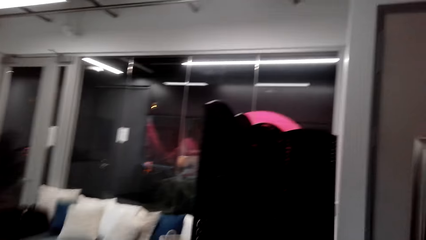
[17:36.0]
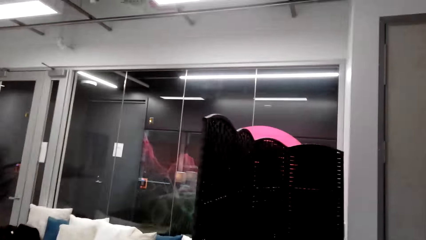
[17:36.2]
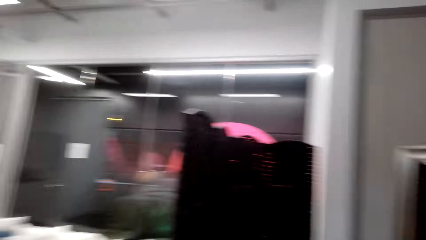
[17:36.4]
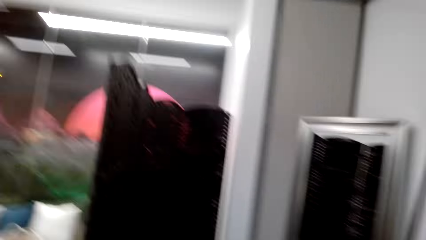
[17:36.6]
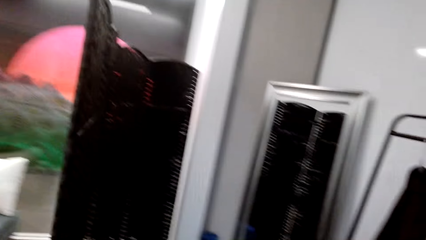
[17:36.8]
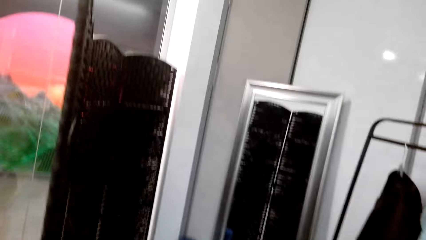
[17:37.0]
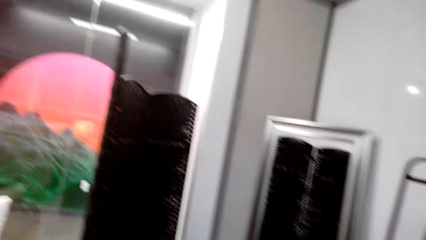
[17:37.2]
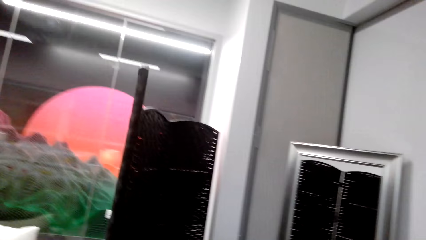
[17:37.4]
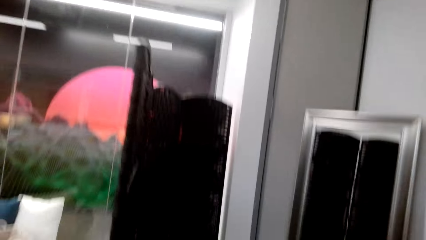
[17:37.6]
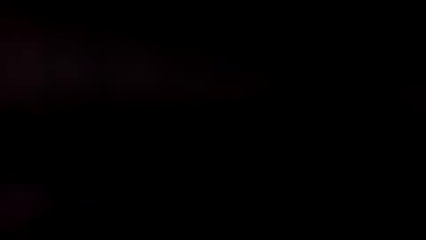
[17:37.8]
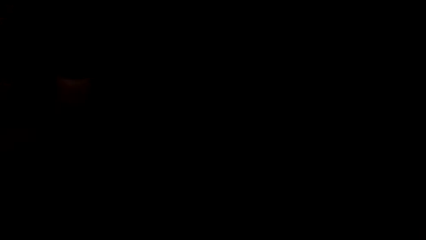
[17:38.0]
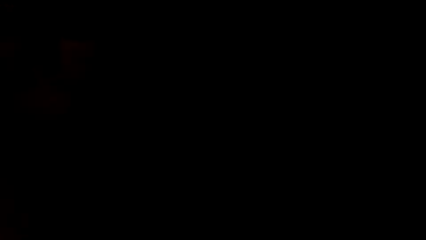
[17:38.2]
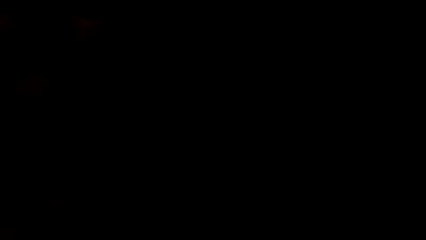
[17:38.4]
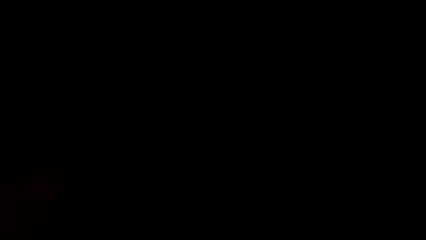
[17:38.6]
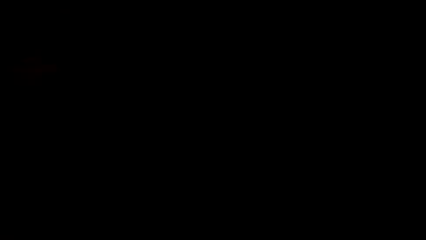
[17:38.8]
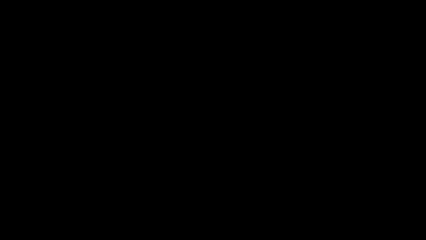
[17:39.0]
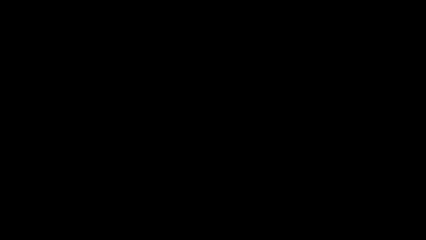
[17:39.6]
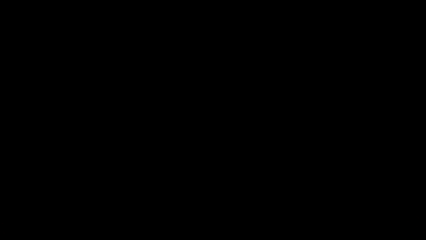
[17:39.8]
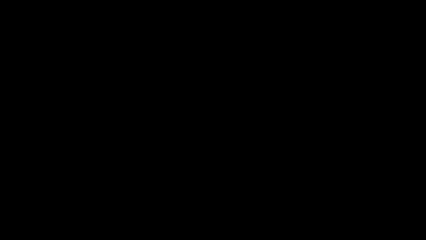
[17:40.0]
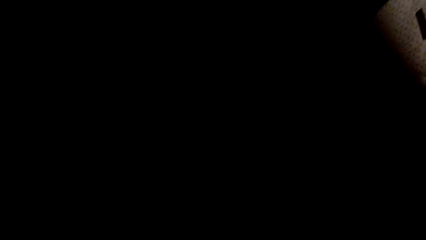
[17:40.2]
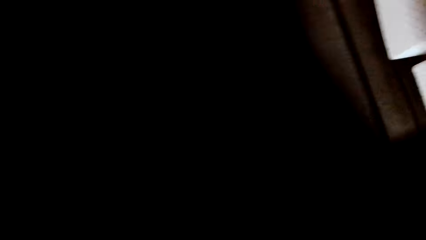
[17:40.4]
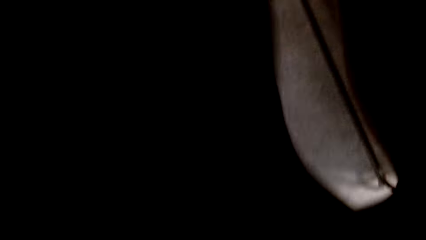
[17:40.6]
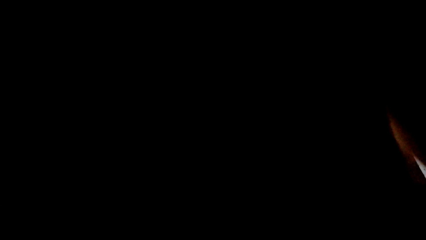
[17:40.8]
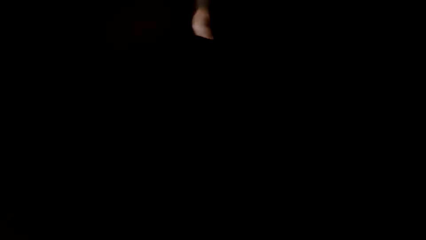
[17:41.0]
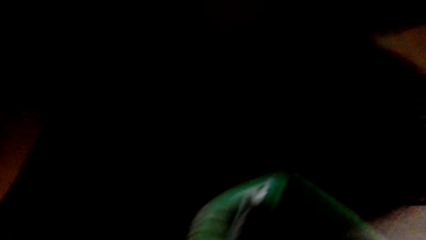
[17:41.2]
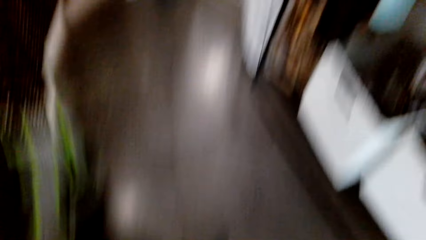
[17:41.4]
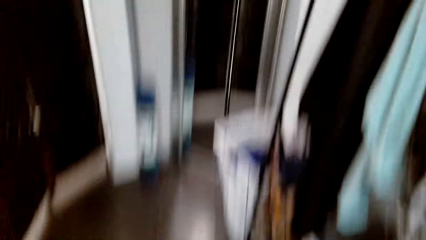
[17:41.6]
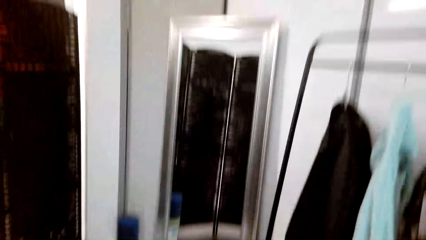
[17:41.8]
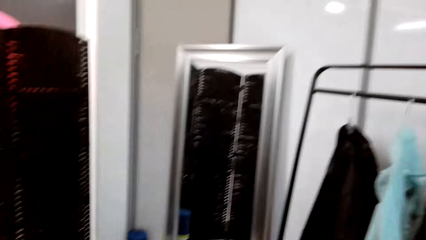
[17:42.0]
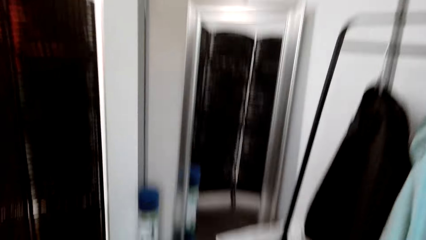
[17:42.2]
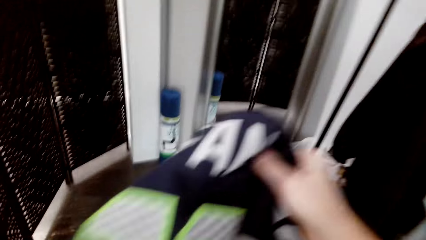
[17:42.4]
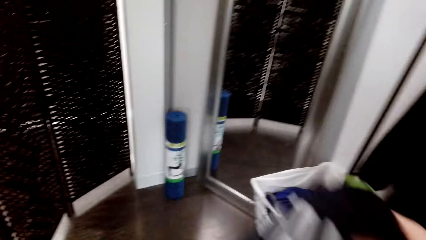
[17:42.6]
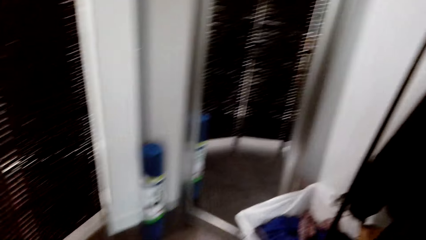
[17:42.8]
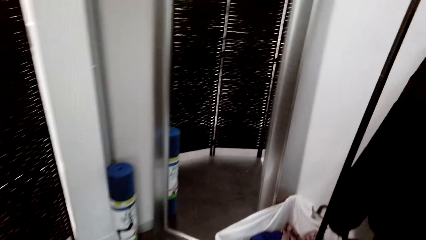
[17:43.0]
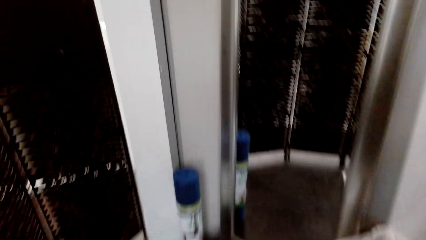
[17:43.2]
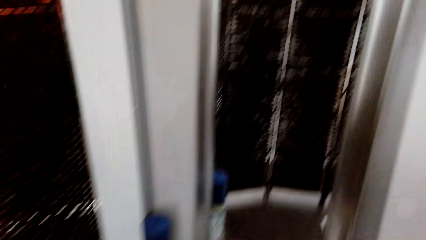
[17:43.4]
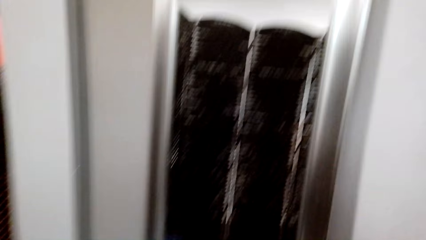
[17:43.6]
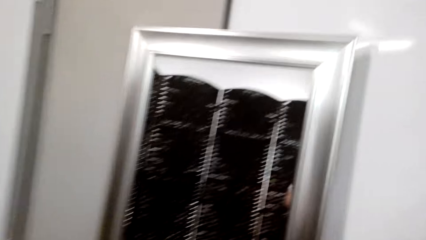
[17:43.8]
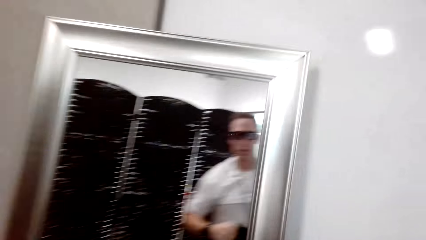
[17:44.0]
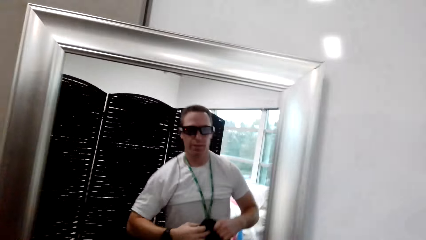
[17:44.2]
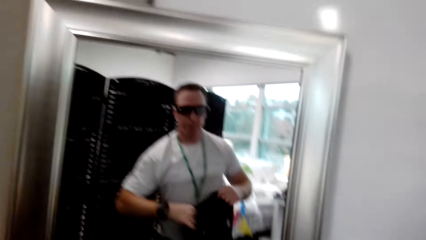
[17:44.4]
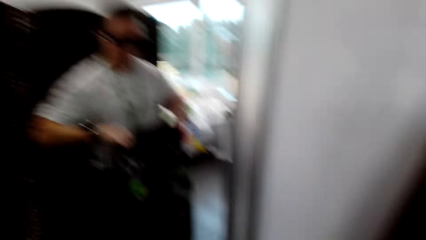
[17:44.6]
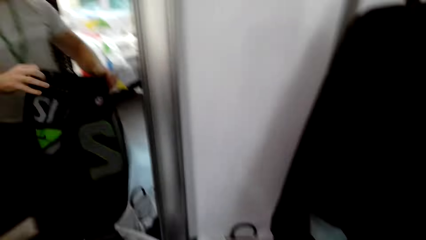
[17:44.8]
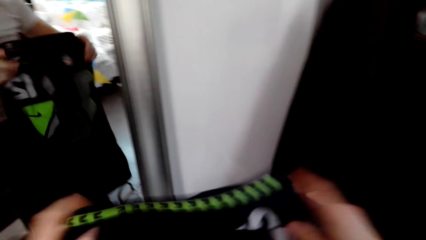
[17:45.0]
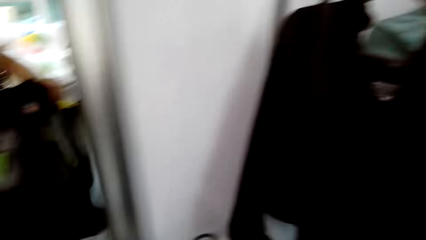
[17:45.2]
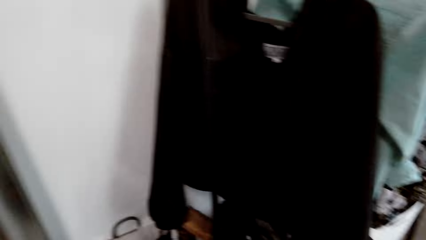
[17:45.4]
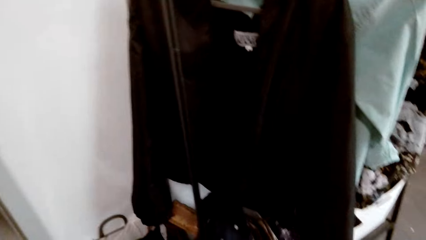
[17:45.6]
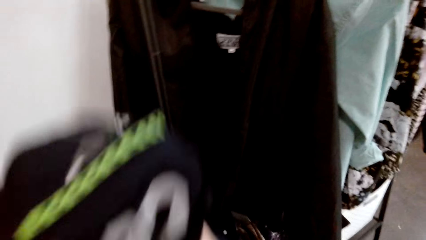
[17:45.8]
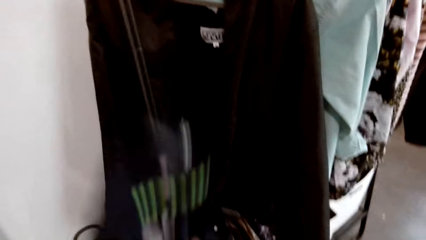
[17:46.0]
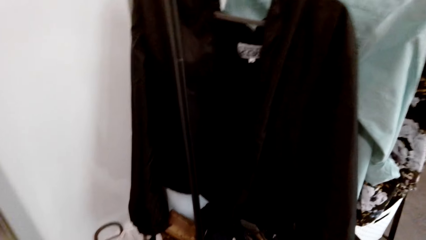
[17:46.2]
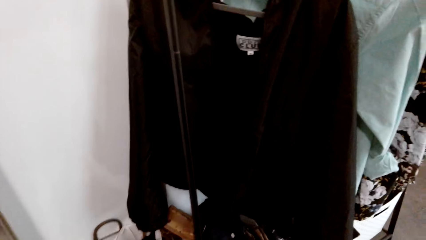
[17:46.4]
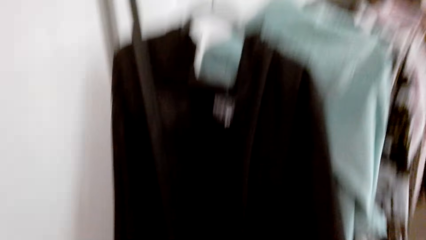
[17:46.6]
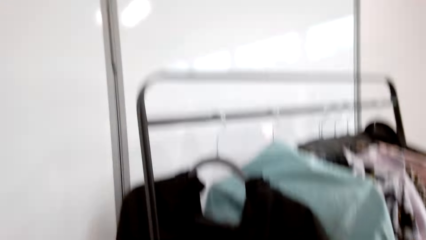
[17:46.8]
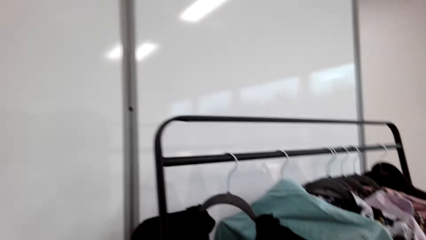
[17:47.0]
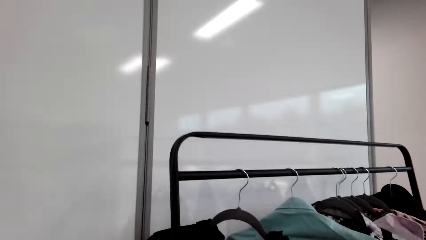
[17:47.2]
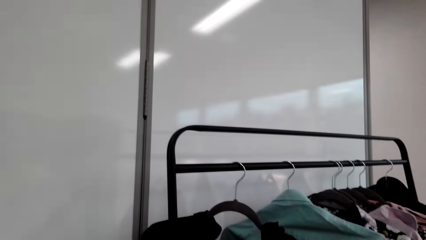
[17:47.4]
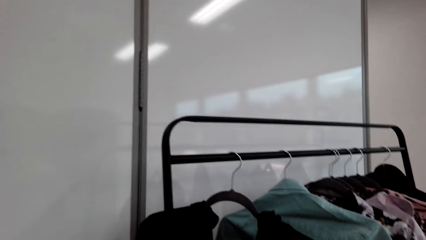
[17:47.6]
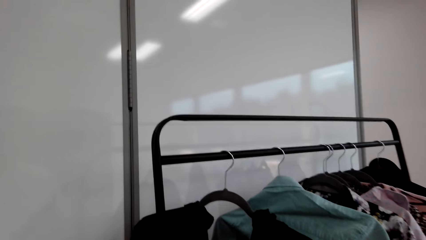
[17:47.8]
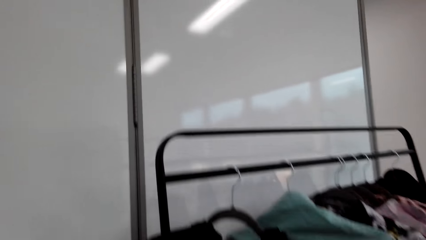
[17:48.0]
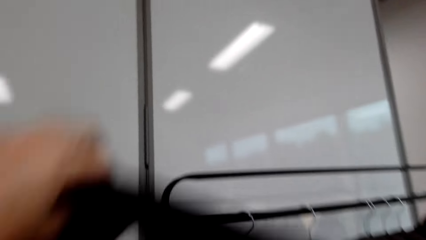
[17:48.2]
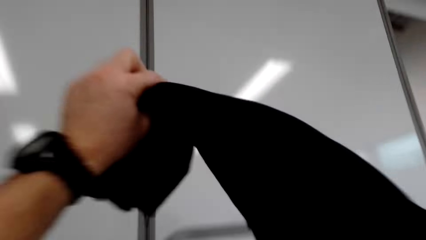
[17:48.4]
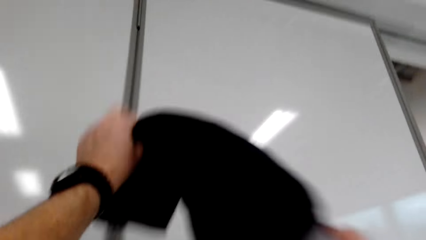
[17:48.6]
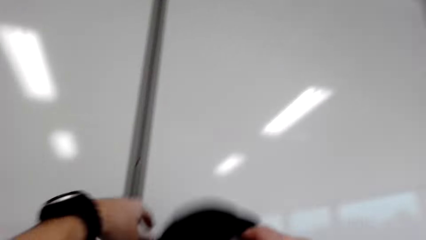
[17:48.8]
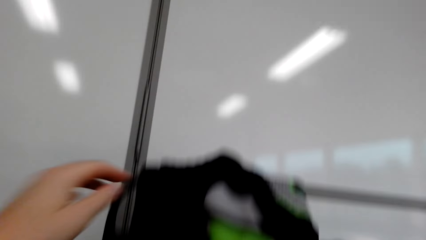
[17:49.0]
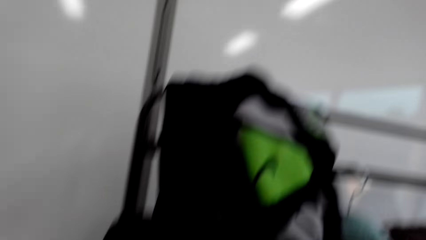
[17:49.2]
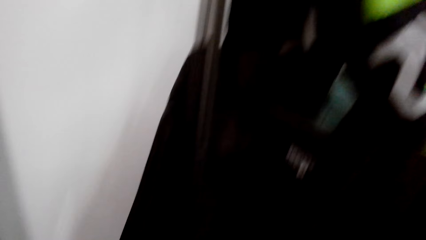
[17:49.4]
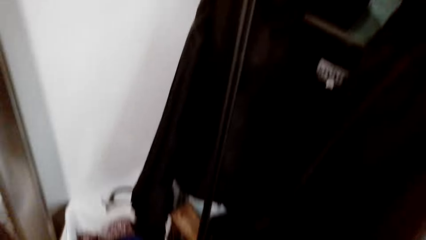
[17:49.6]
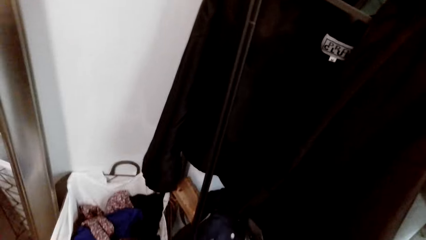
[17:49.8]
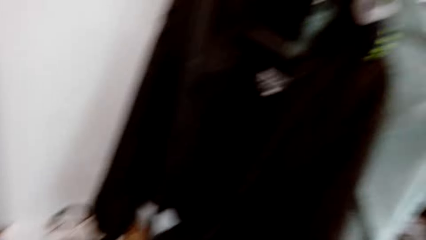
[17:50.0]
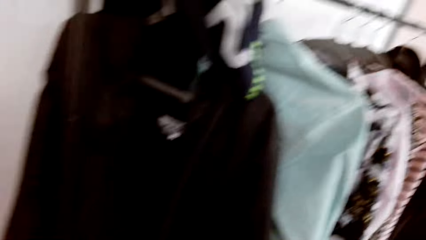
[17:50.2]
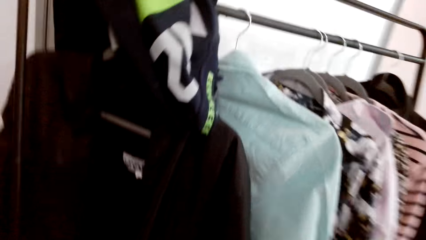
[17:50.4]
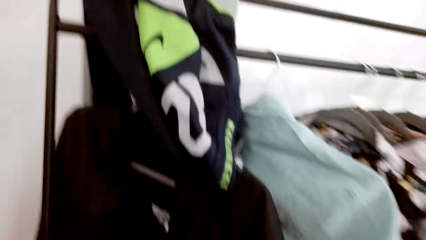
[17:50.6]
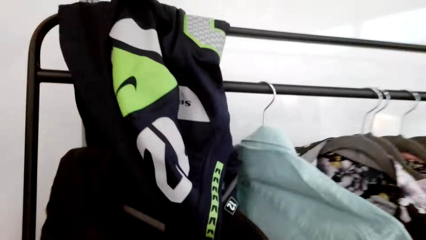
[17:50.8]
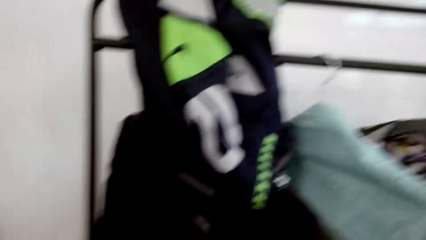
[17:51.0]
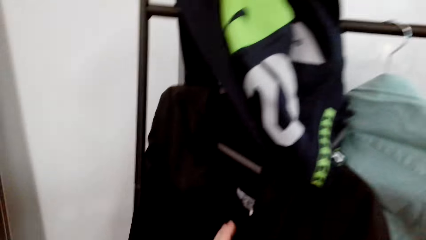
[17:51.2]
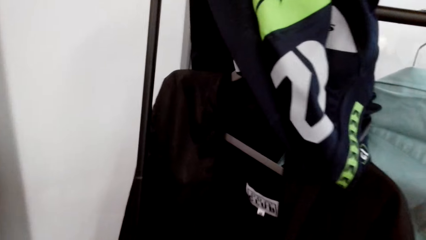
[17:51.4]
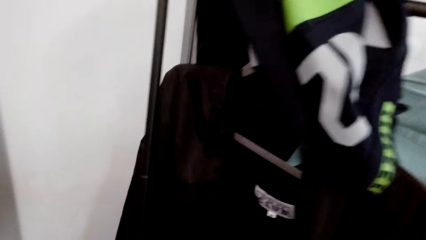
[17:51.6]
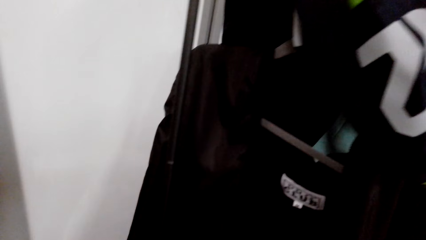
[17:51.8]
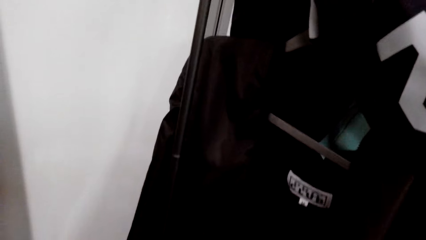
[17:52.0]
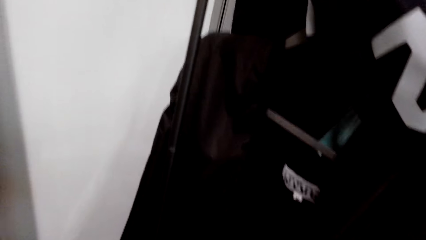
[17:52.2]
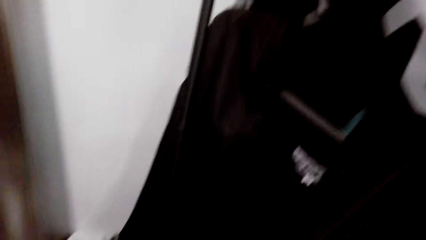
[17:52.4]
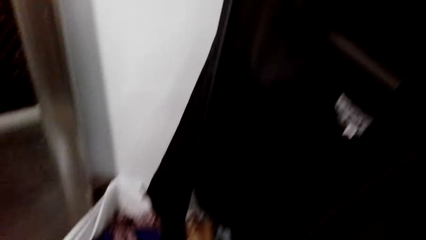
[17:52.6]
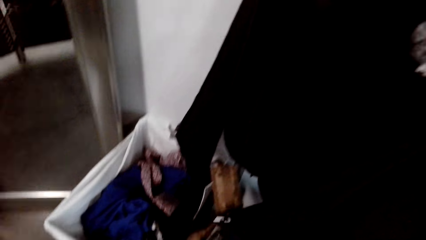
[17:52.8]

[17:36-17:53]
The camera wearer walks around. They wear a cloth. They remove the t-shirt. They hold the t-shirt with both hands. They drop the shirt. They place the t-shirt on the rack.
